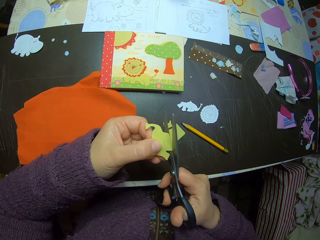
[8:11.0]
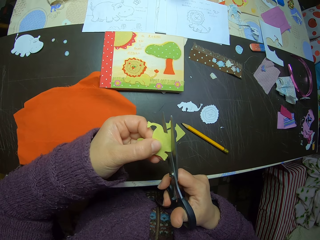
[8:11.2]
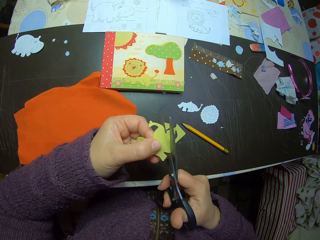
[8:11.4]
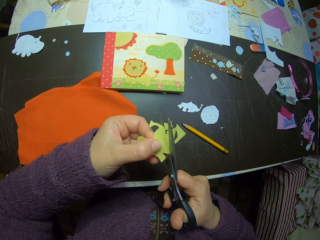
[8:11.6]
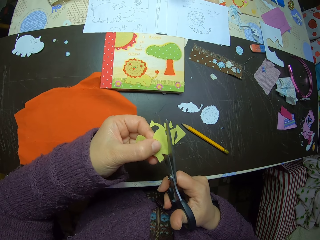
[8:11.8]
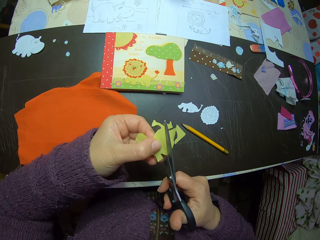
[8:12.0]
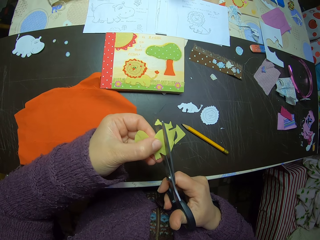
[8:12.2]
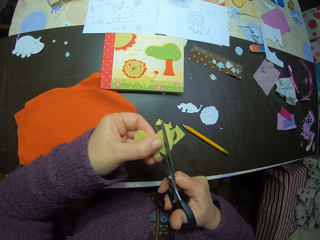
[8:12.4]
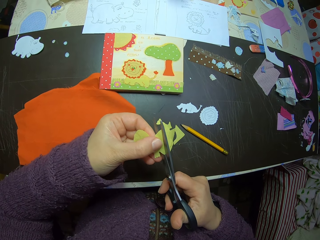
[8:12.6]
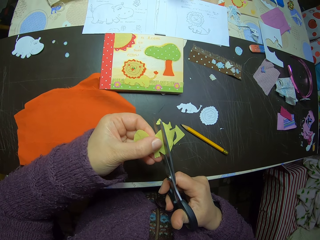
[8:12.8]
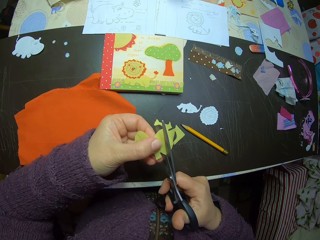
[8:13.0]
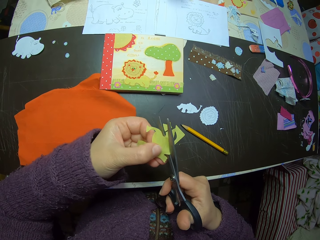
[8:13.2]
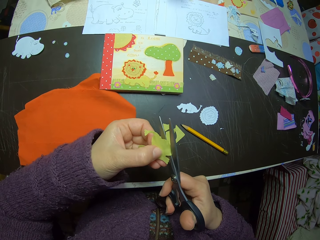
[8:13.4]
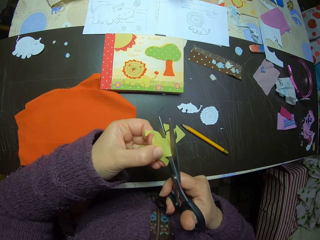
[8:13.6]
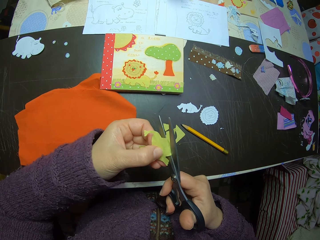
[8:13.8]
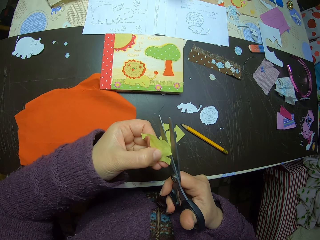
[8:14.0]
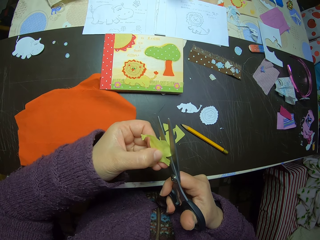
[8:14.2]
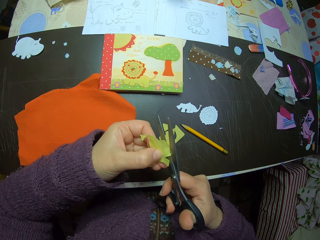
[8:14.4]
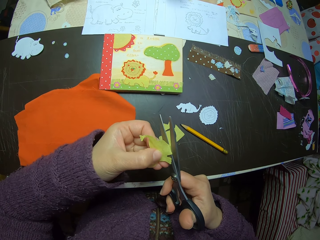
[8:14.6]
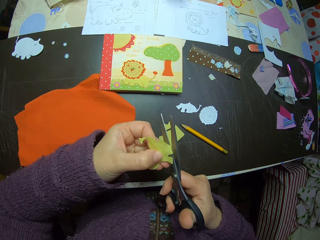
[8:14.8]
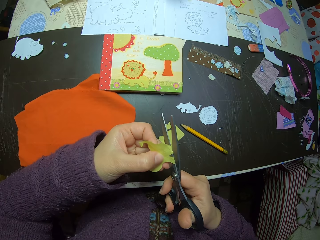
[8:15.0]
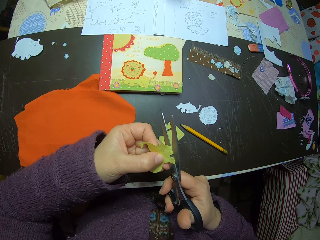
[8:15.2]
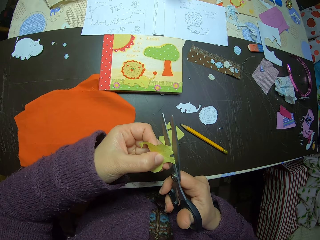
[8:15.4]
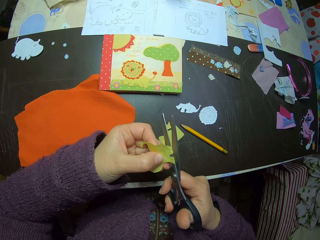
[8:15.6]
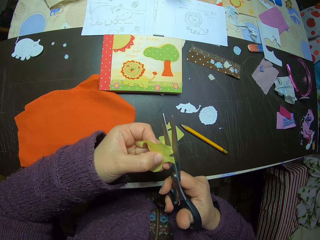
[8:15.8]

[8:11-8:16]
The camera wearer adjusts the yellow piece of fabric with her left hand.

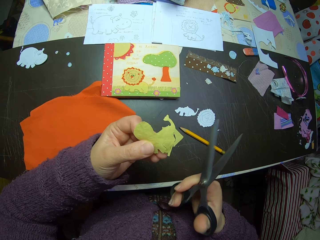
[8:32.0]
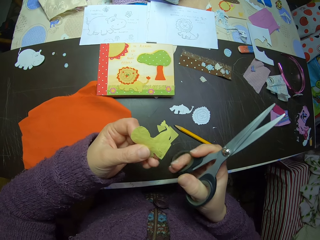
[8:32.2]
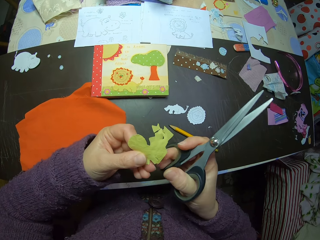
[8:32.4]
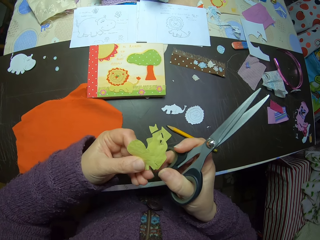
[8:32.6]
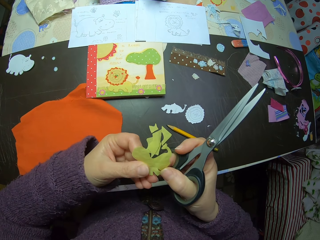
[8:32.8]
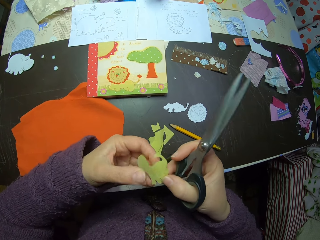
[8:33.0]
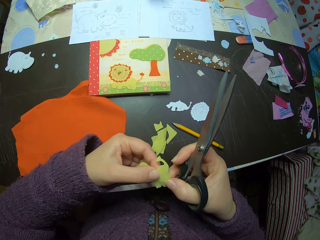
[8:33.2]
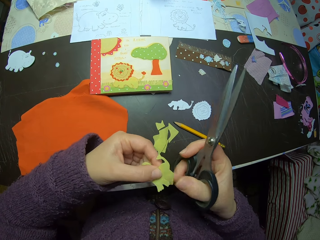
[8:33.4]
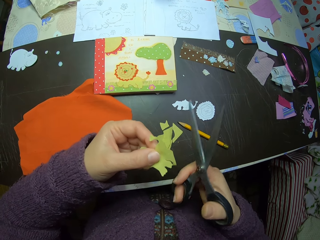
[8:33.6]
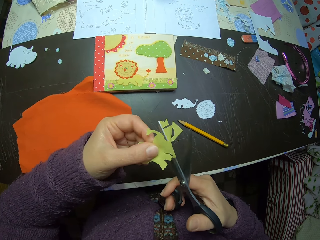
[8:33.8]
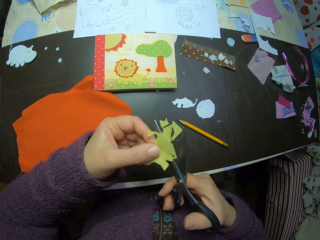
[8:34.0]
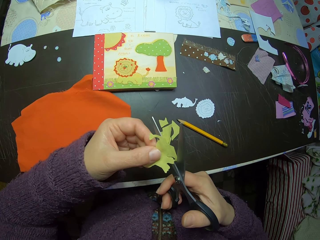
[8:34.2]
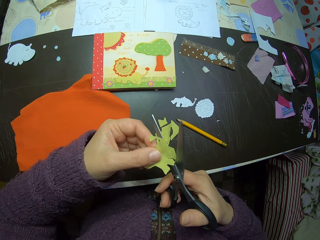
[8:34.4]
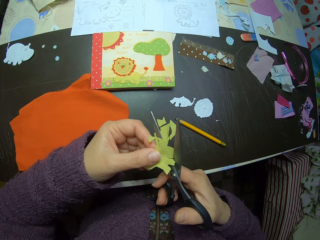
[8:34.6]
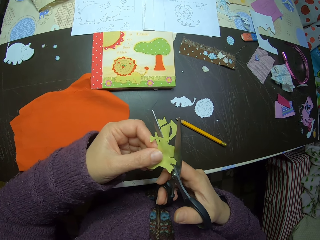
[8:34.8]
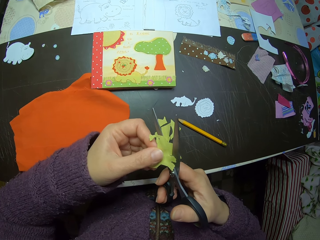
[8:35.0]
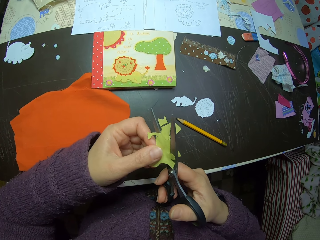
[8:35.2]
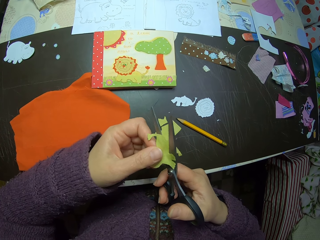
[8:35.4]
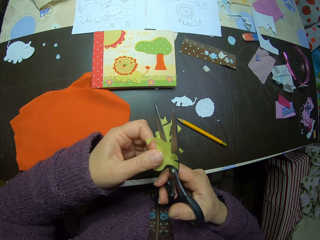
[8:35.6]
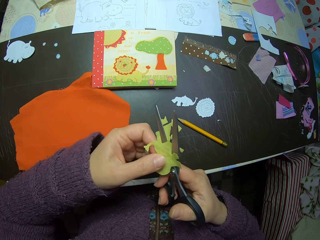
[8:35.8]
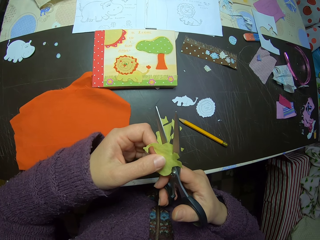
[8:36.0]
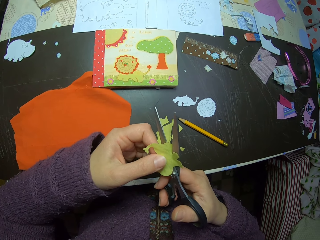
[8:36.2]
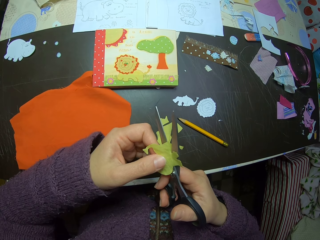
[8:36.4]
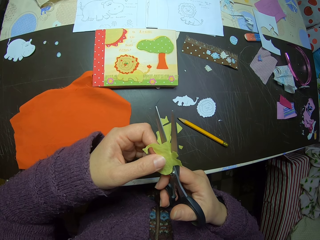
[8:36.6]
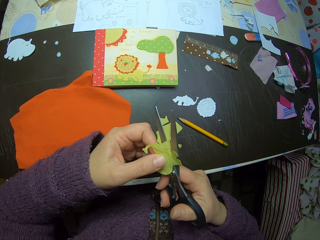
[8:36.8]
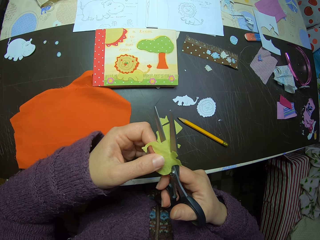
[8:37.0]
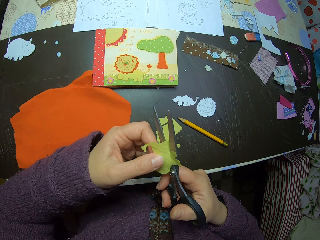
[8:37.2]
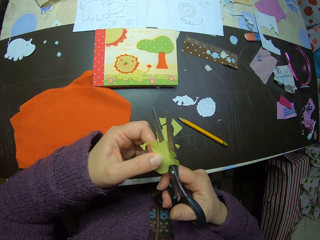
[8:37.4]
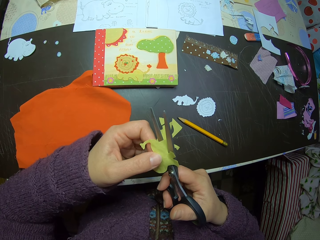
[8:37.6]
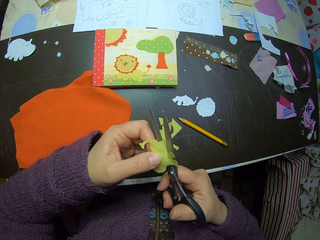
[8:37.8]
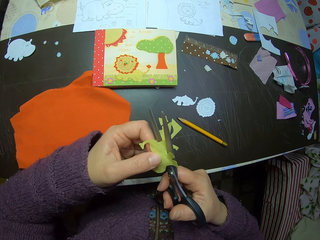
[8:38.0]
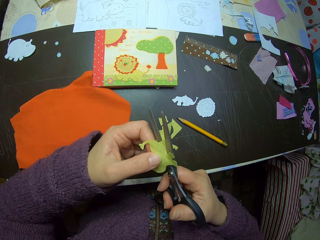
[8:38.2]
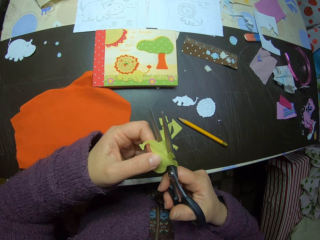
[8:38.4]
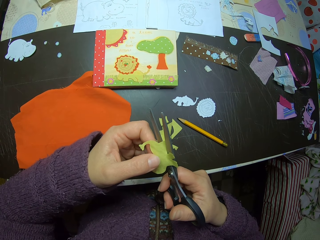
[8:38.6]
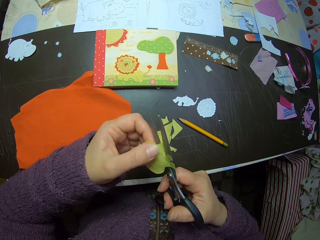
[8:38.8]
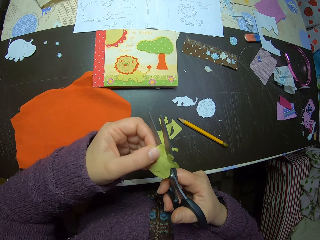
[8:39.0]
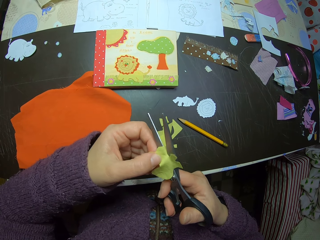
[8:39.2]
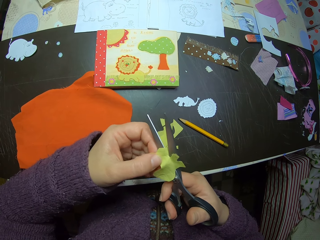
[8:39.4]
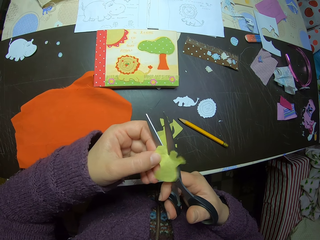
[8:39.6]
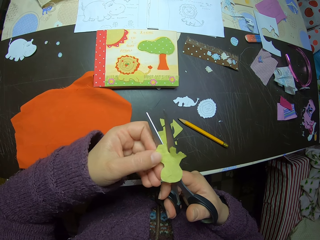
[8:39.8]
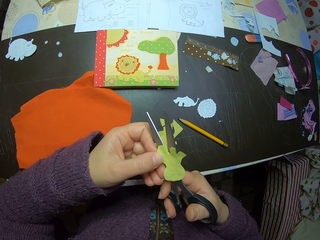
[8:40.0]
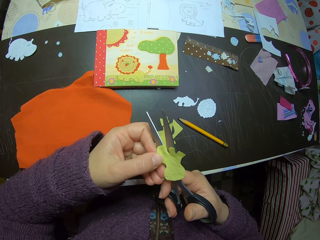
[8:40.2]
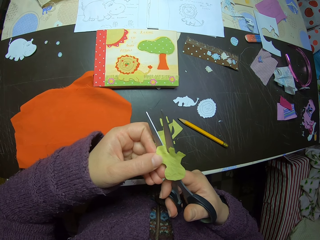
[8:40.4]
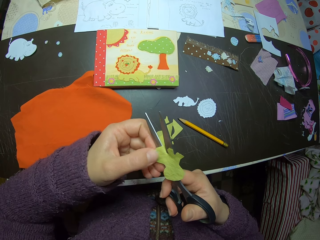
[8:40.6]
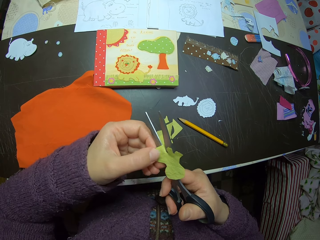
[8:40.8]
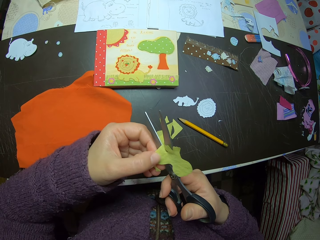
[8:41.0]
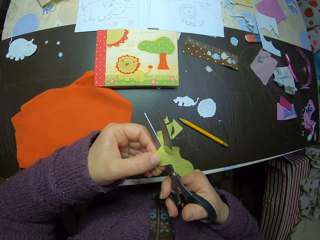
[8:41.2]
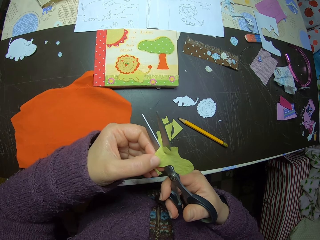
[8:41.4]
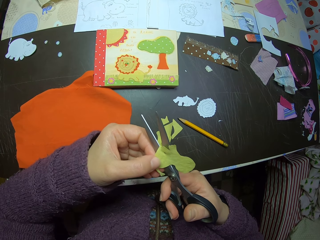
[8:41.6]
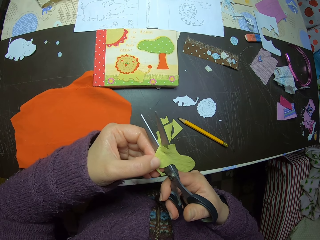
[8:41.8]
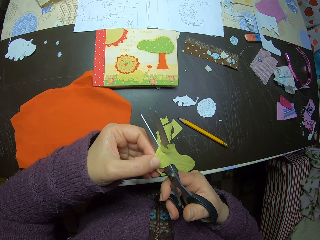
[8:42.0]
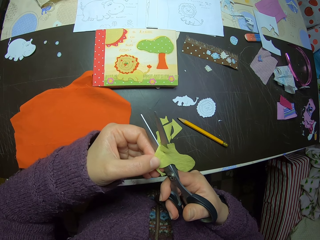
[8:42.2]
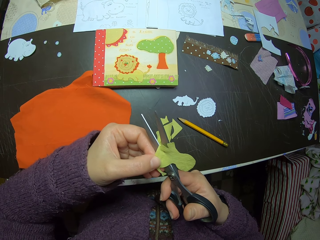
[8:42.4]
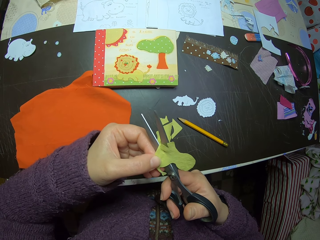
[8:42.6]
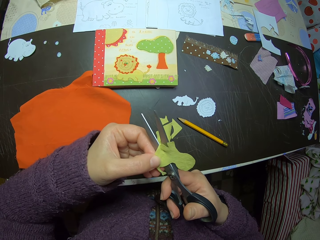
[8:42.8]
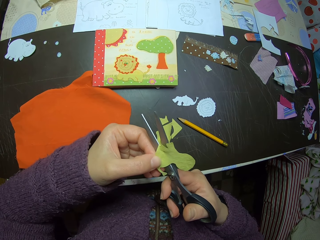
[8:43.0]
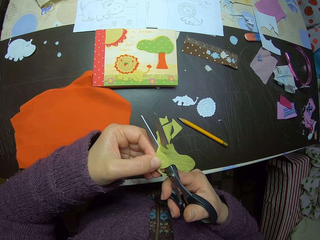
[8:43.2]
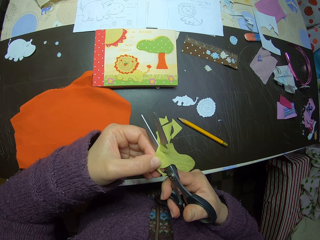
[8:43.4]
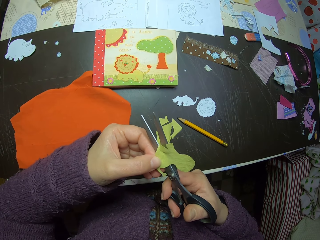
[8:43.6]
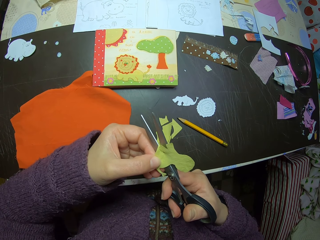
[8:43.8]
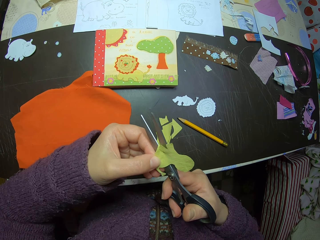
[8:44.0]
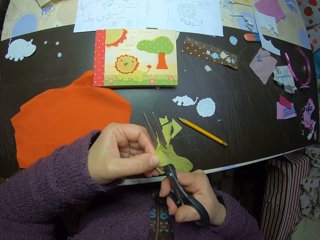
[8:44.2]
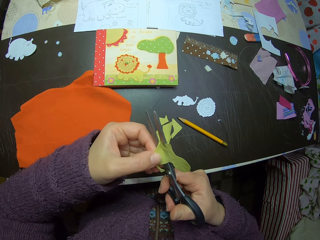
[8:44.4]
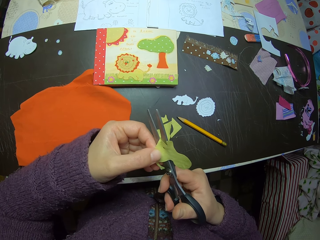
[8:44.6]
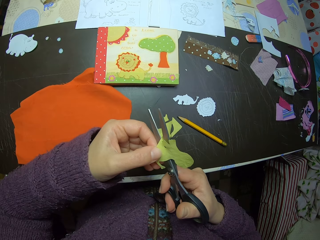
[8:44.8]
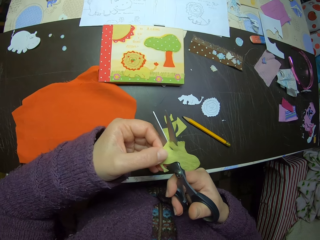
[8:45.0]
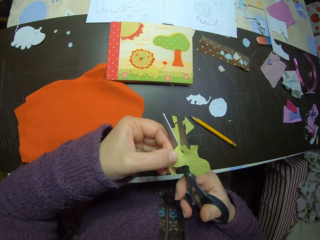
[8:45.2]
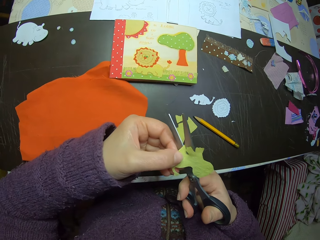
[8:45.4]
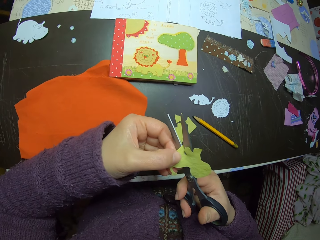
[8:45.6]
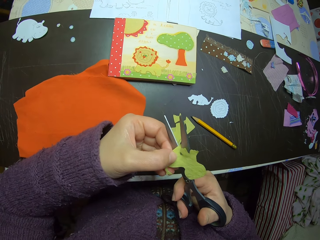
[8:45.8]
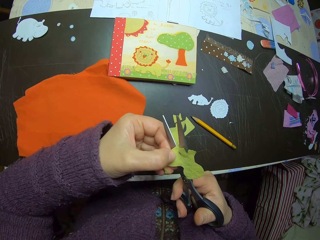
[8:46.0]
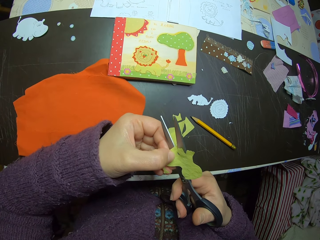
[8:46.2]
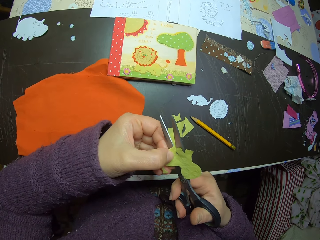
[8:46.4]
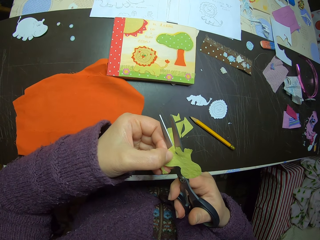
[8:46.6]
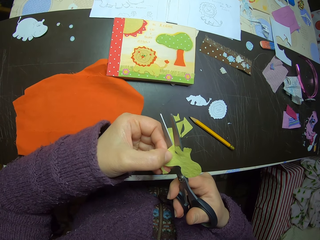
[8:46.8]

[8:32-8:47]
The camera wearer holds the yellow piece of fabric with both hands. She removes her right hand from the yellow piece of fabric. She cuts the yellow piece of fabric with the scissors in her right hand. She adjusts the yellow piece of fabric with her left hand.
